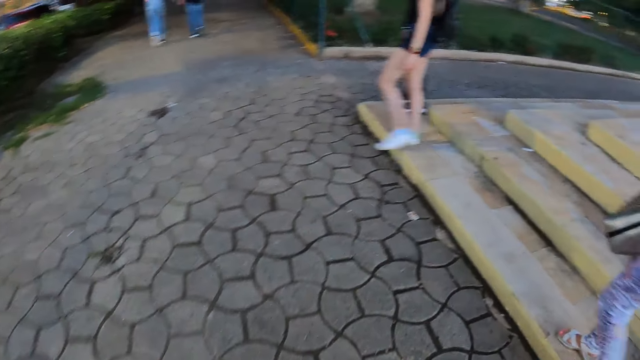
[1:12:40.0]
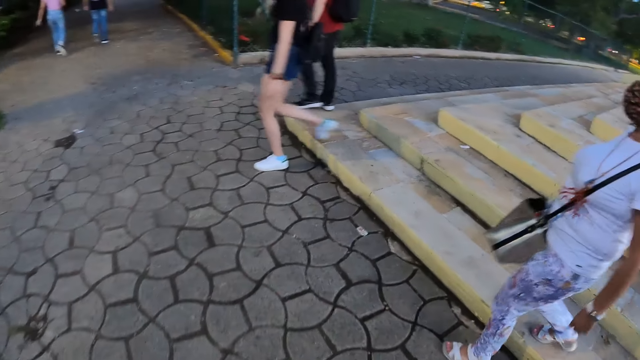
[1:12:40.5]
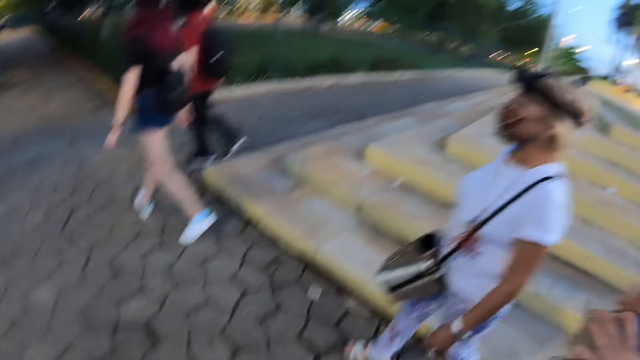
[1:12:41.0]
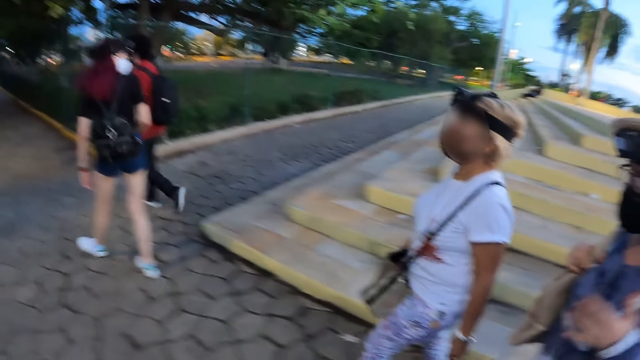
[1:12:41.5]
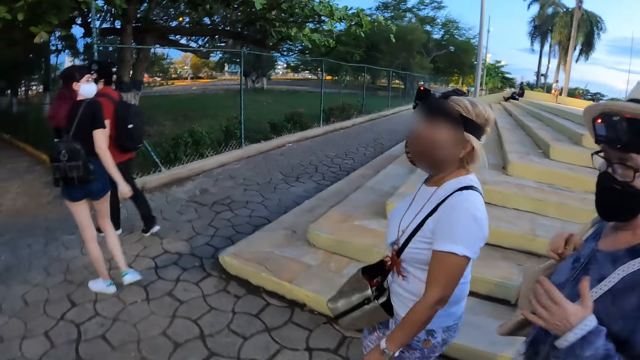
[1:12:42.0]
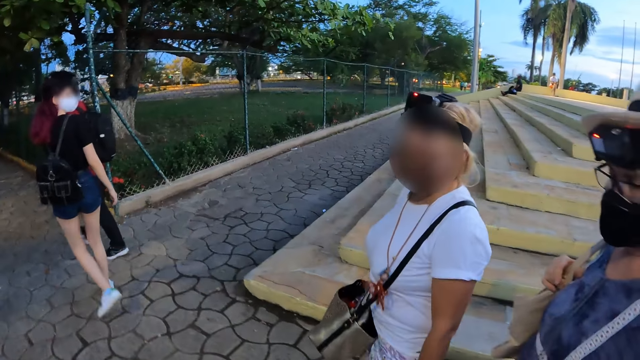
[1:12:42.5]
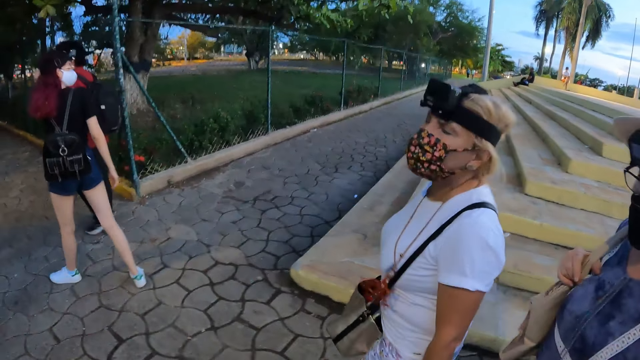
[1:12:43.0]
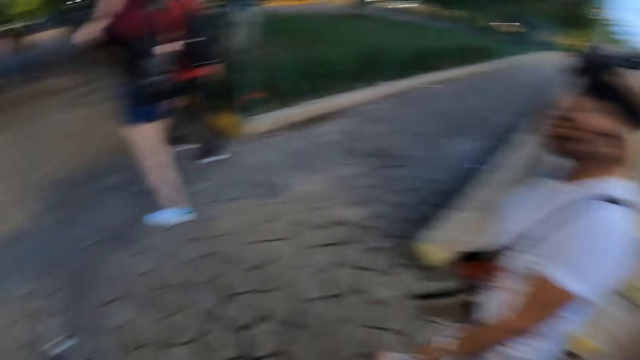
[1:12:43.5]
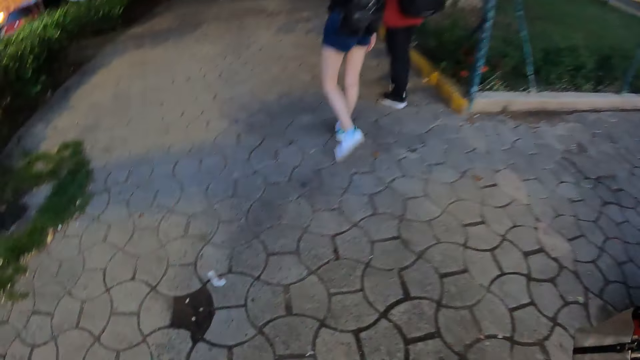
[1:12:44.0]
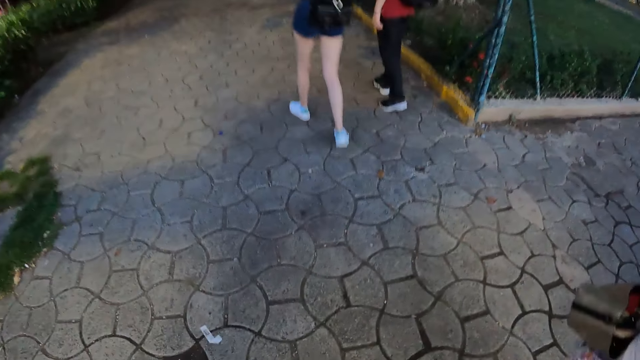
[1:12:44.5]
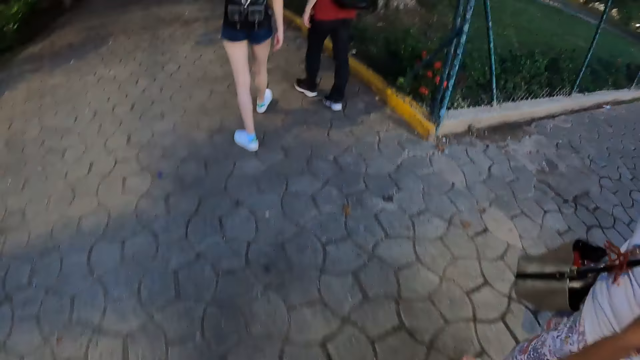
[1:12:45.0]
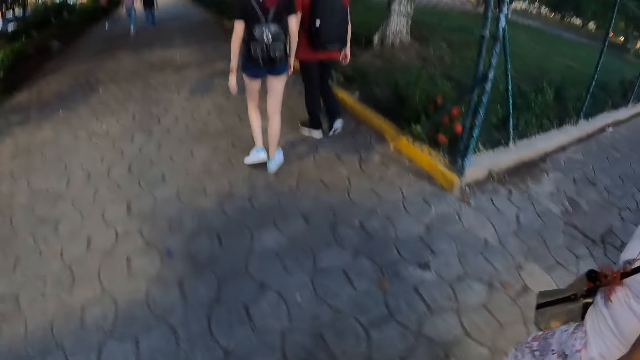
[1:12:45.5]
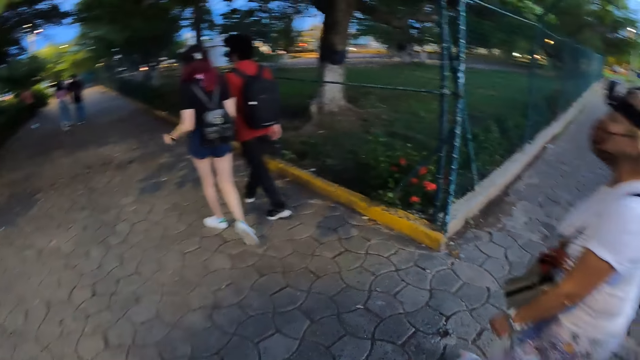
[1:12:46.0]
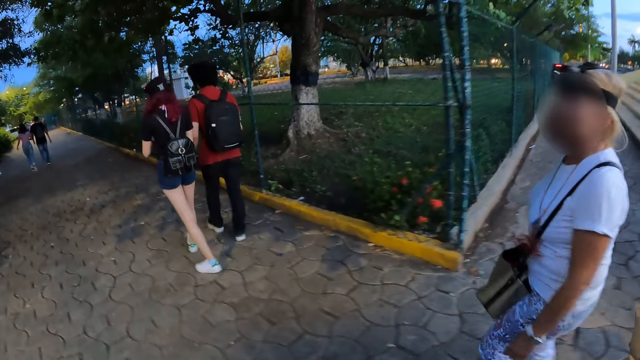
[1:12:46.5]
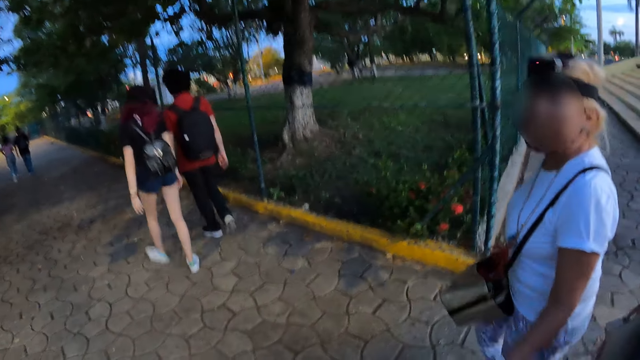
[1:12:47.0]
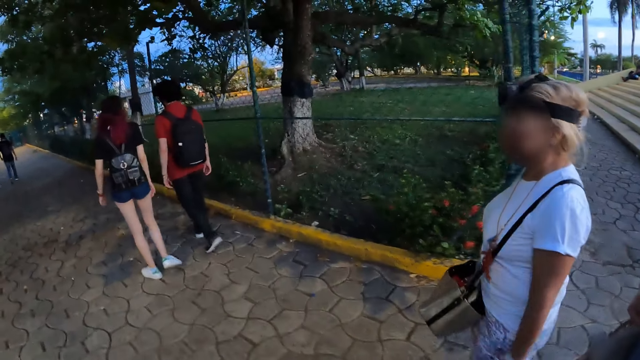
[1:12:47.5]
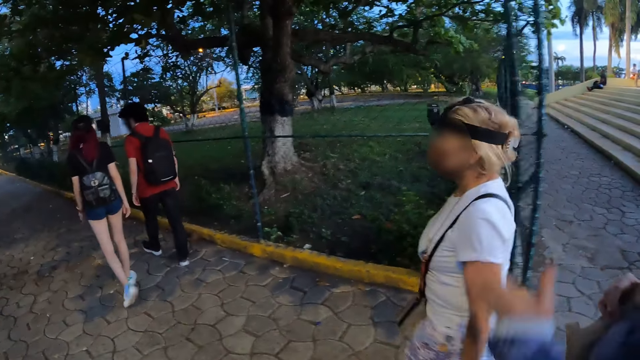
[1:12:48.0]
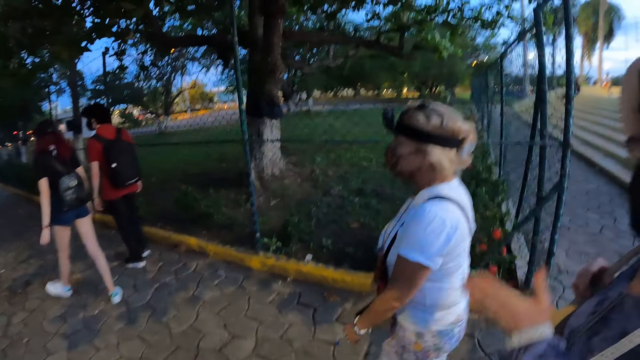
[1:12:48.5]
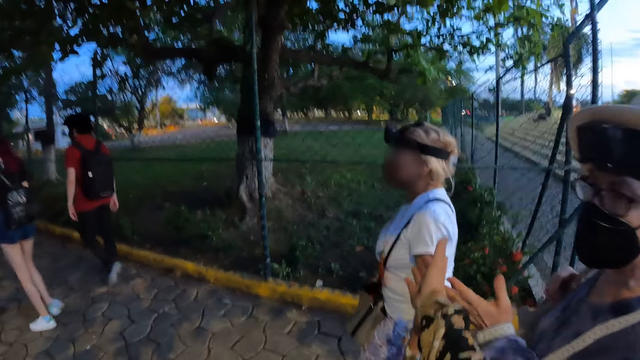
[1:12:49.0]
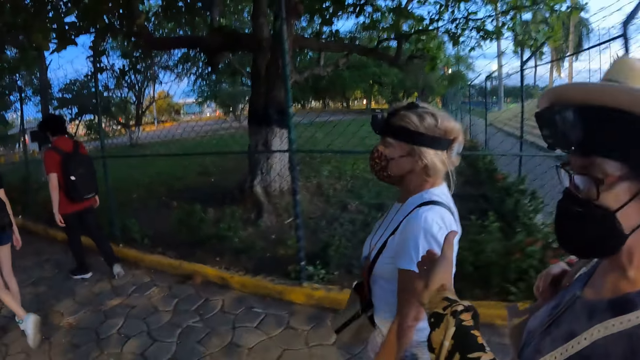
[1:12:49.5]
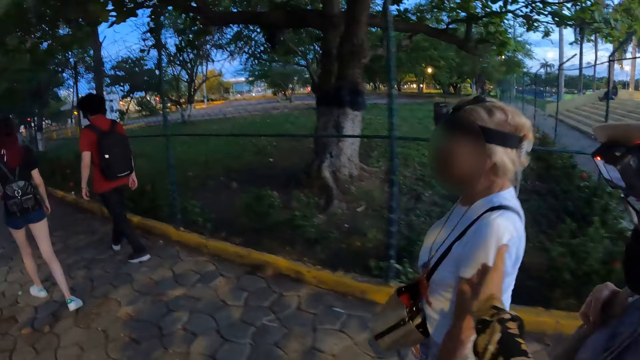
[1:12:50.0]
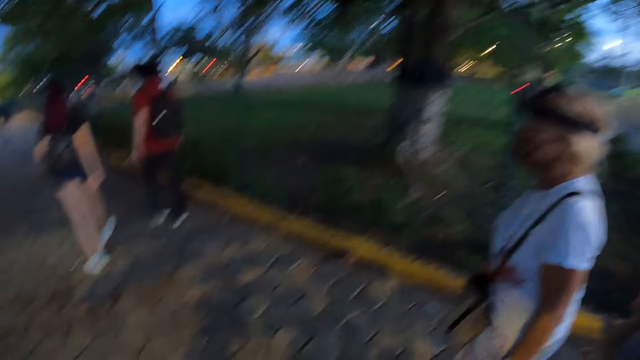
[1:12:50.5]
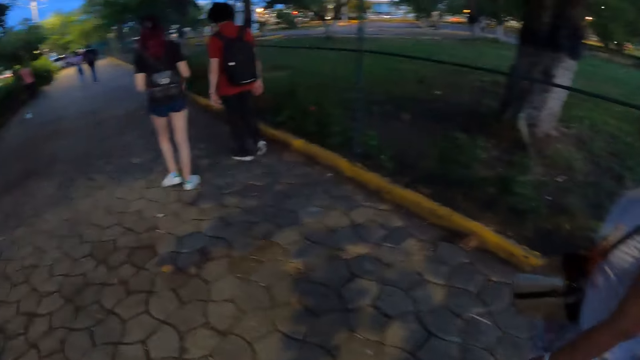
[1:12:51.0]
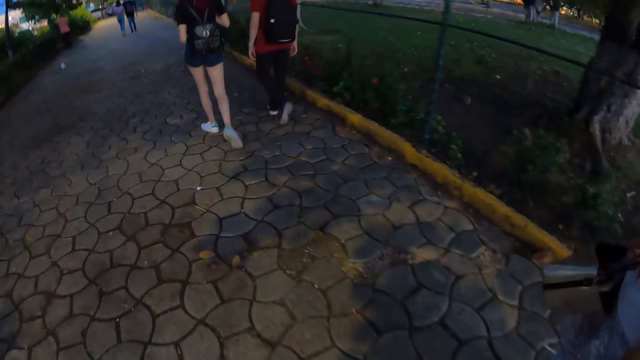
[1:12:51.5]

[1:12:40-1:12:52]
The camera wearer walks on the road. A woman gesticulates with her left hand. The camera wearer gesticulates with her right hand. She points at the woman with her right finger.

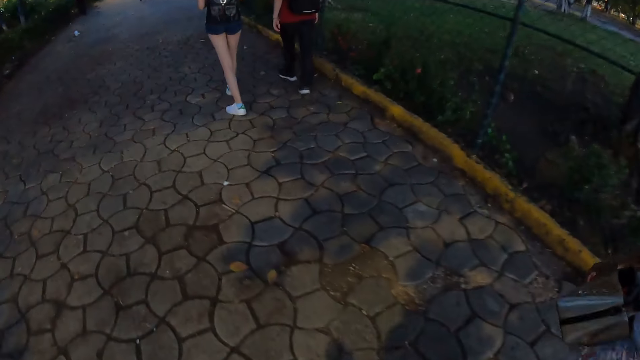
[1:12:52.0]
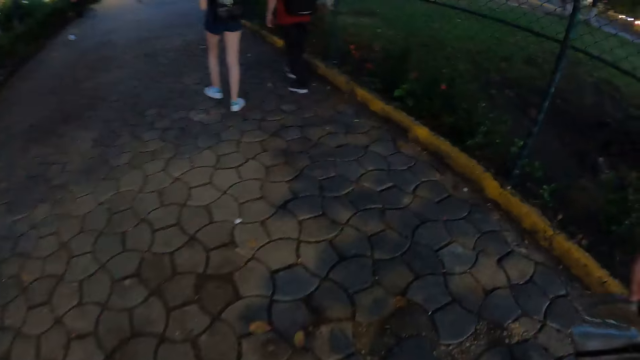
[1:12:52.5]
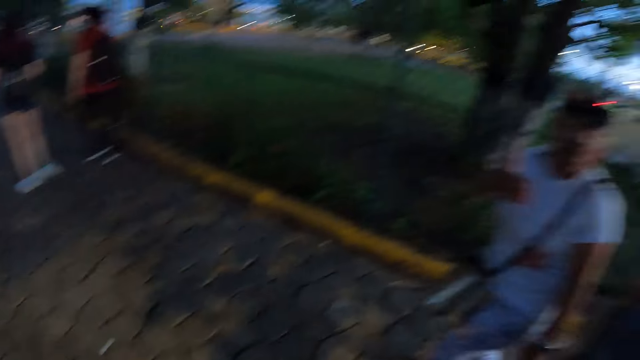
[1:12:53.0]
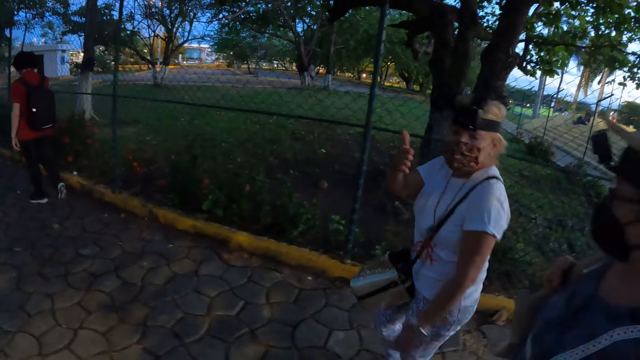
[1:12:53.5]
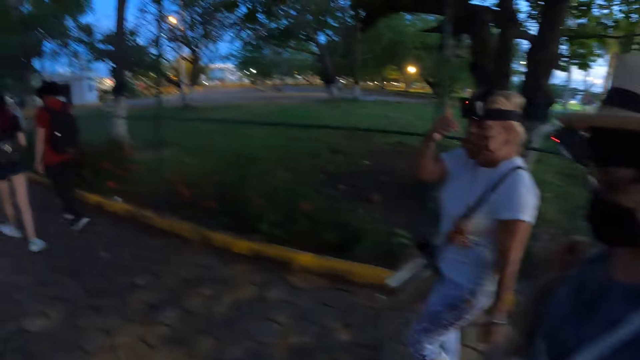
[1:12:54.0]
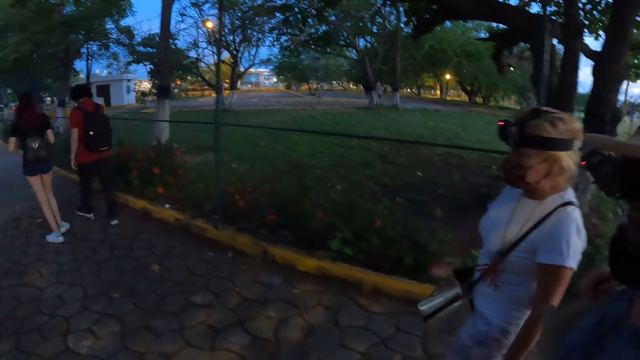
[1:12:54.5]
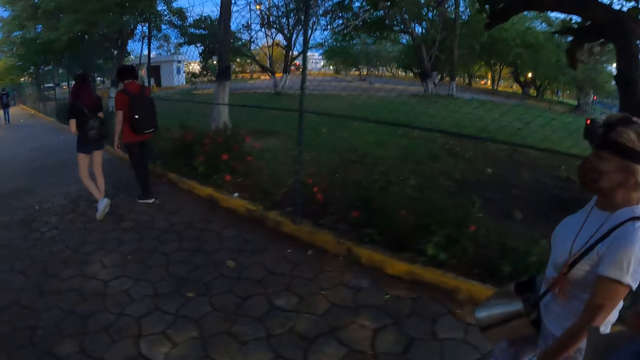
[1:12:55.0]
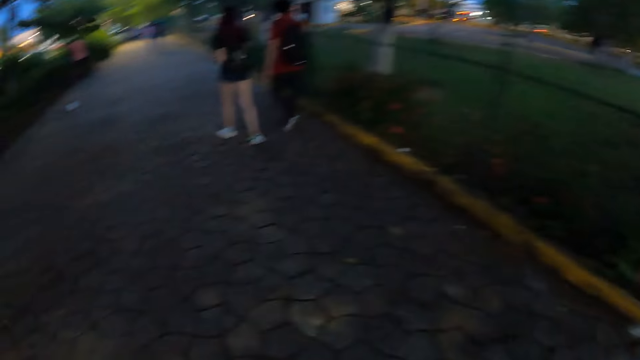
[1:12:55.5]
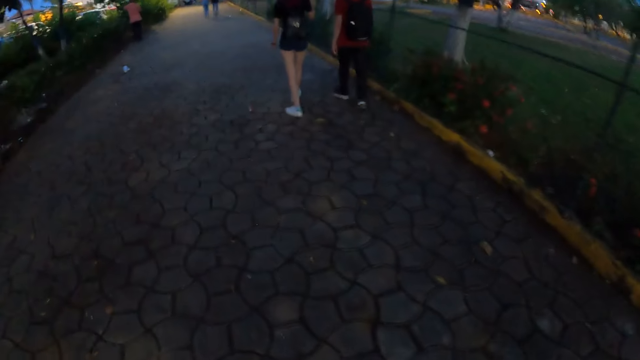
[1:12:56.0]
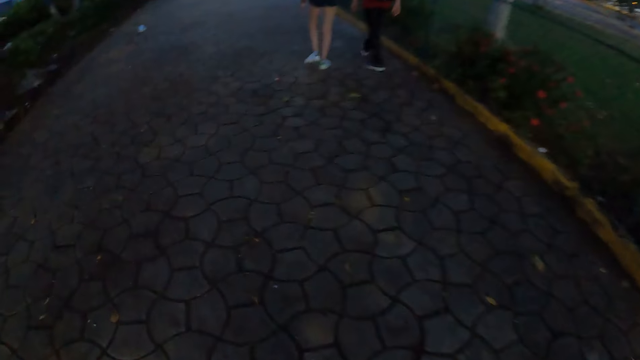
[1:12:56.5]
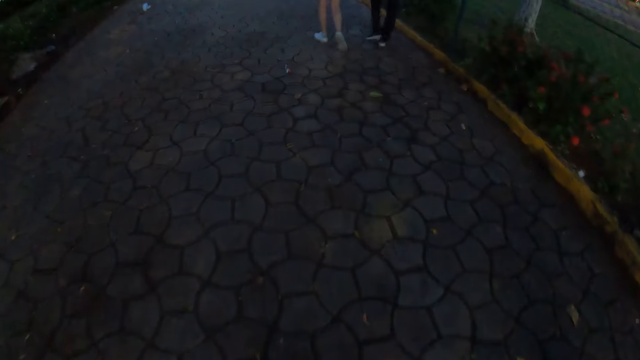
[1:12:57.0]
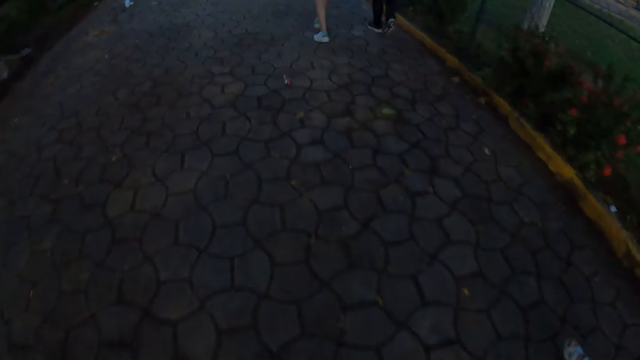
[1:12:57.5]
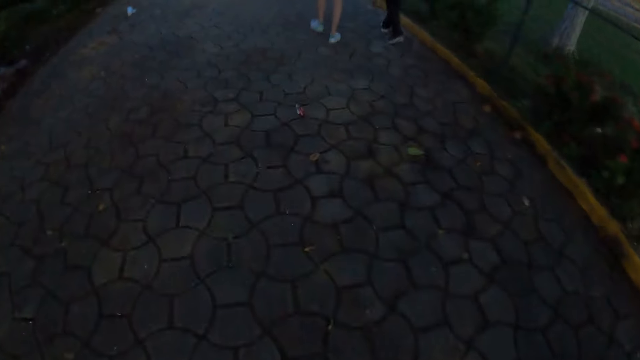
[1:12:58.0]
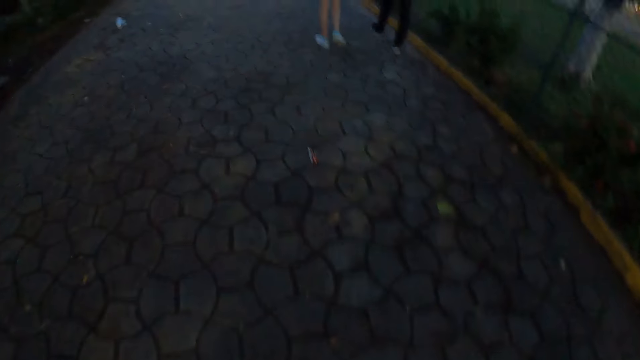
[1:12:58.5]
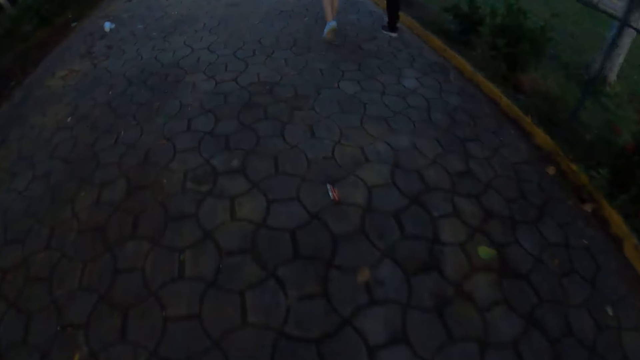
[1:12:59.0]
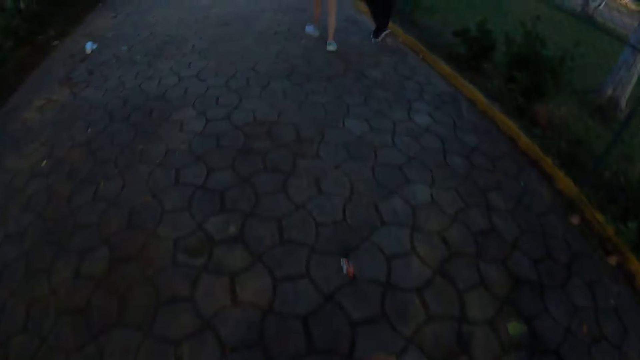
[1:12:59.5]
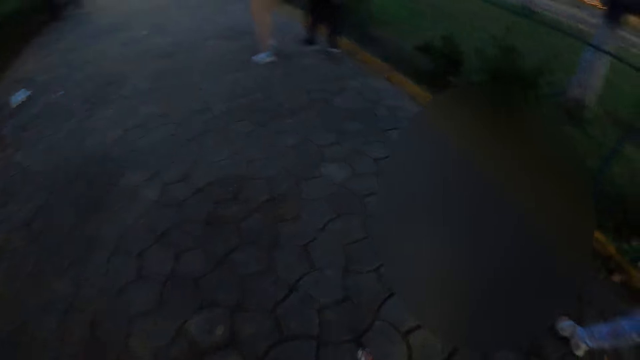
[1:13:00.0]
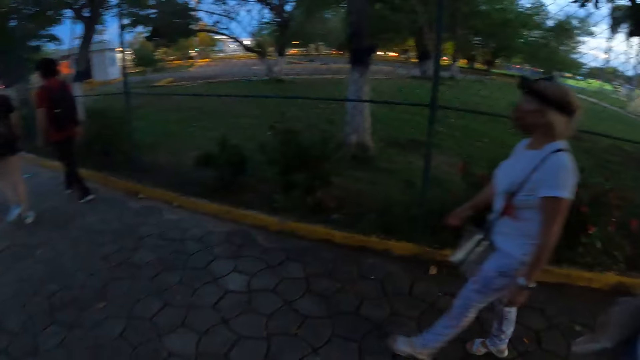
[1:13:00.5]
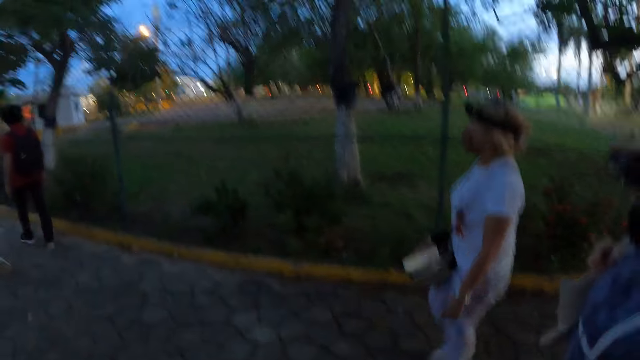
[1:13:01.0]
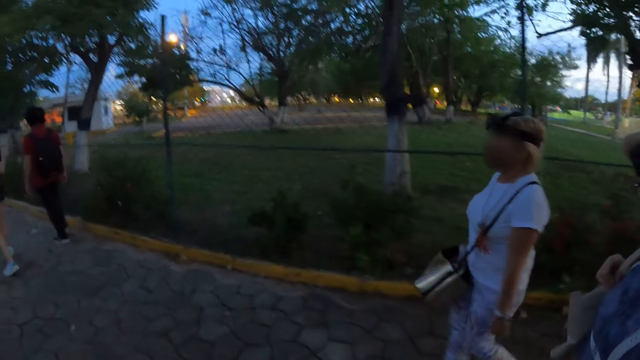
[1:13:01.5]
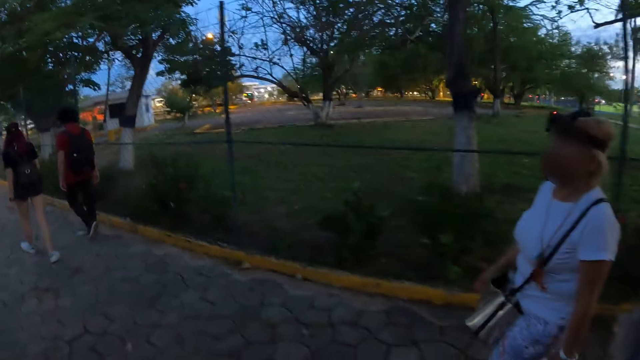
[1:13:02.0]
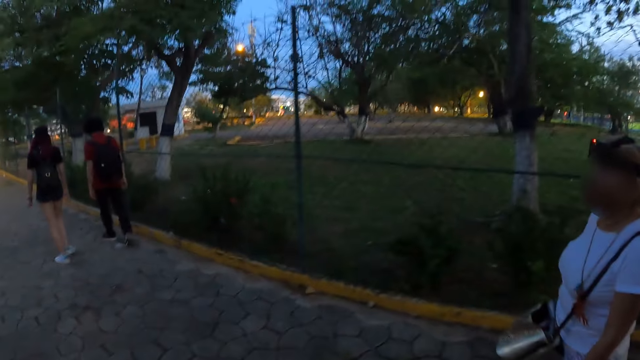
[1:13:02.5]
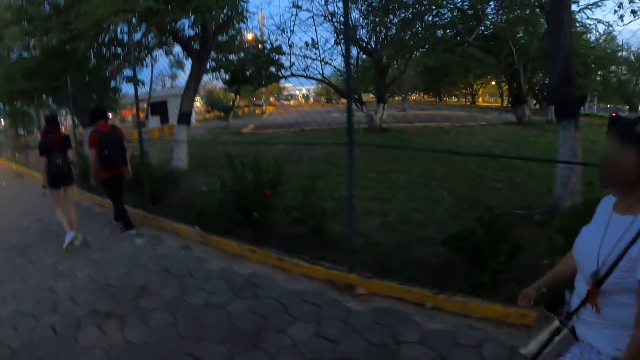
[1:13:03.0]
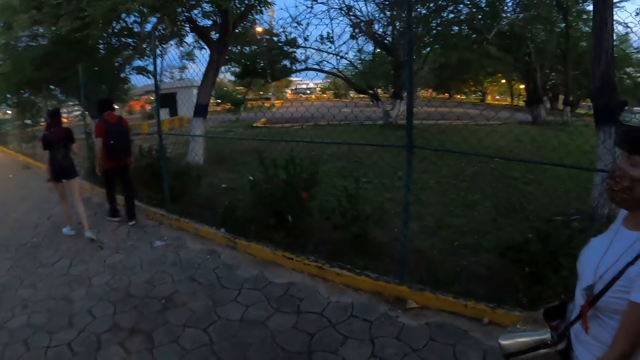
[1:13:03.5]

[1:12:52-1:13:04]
The camera wearer walks on the road. A woman gesticulates with her right hand.
